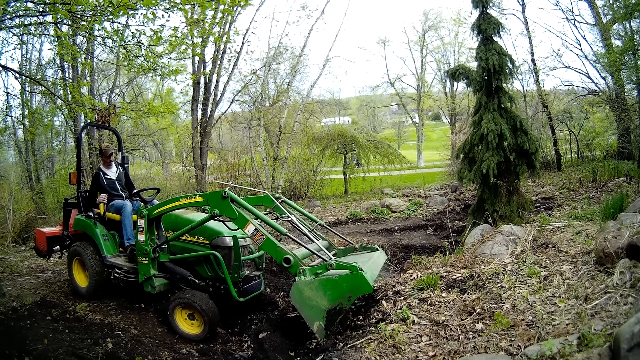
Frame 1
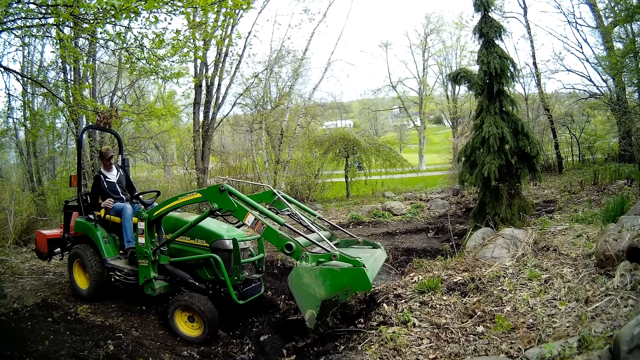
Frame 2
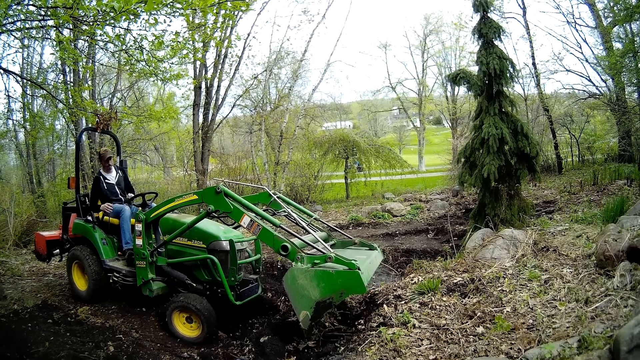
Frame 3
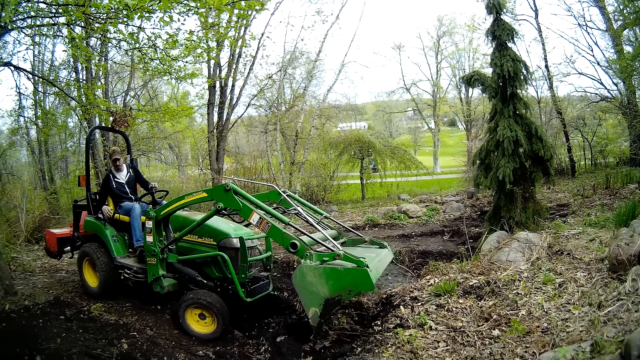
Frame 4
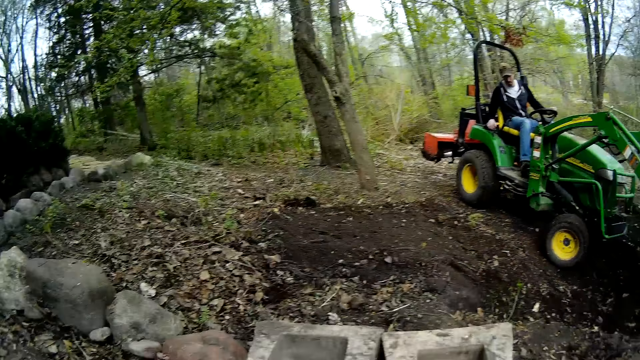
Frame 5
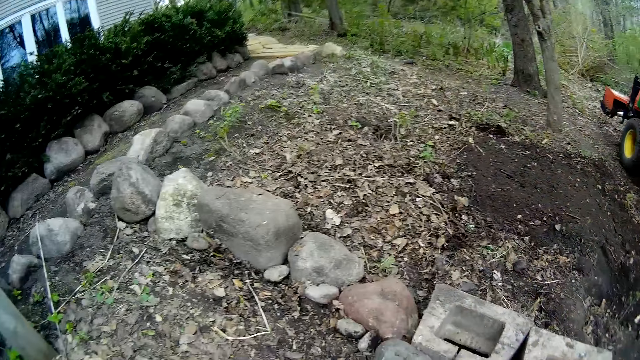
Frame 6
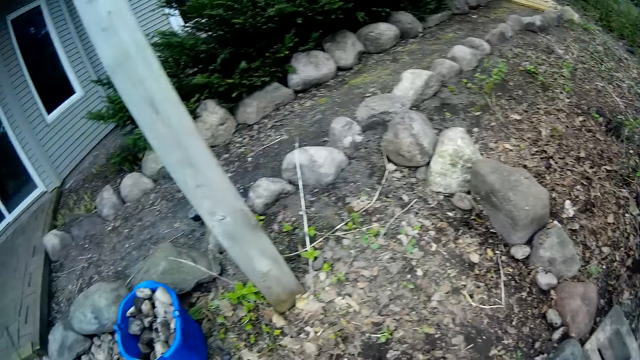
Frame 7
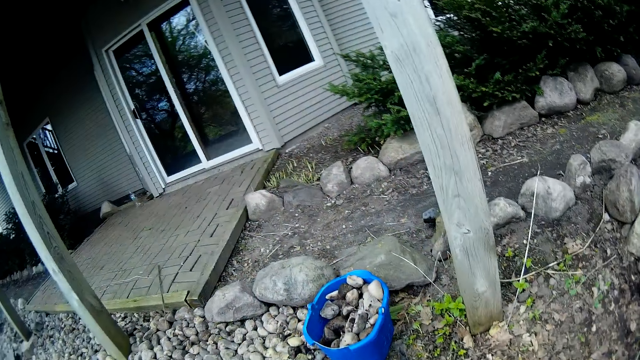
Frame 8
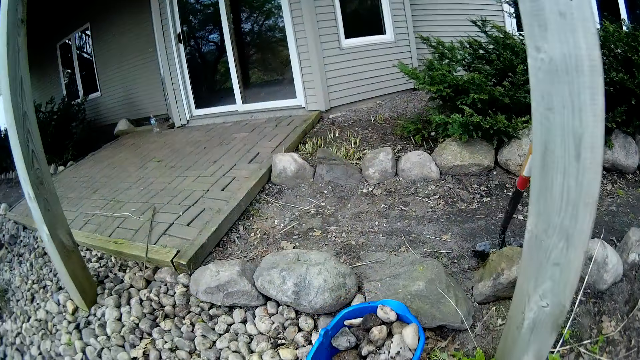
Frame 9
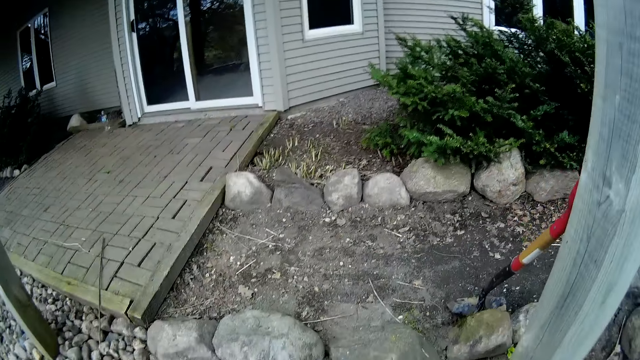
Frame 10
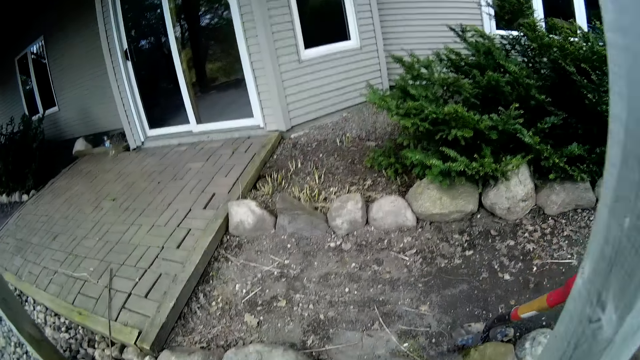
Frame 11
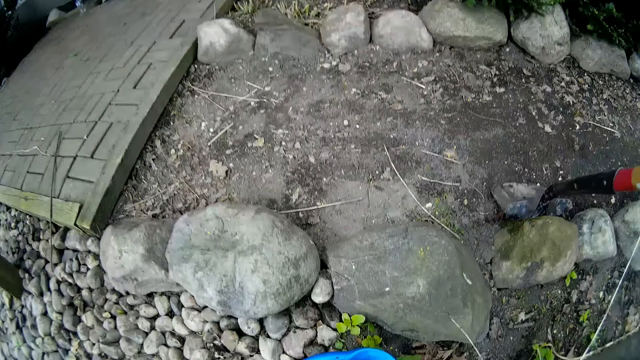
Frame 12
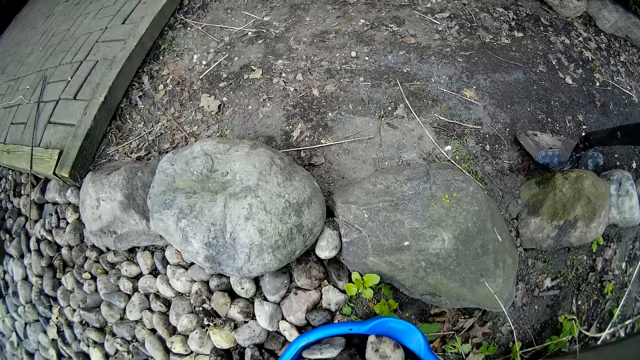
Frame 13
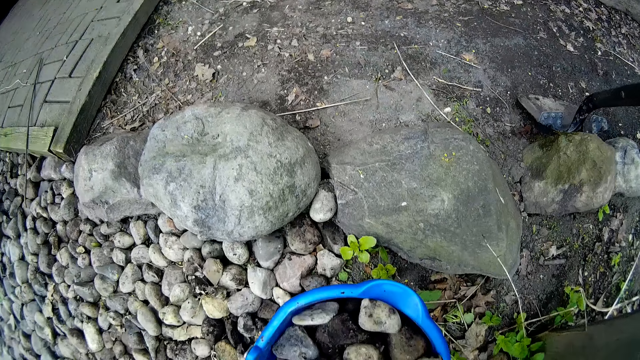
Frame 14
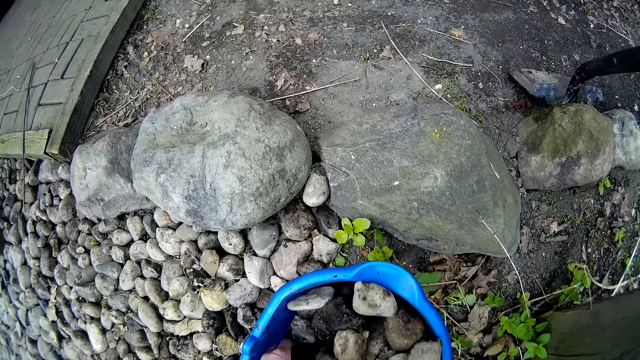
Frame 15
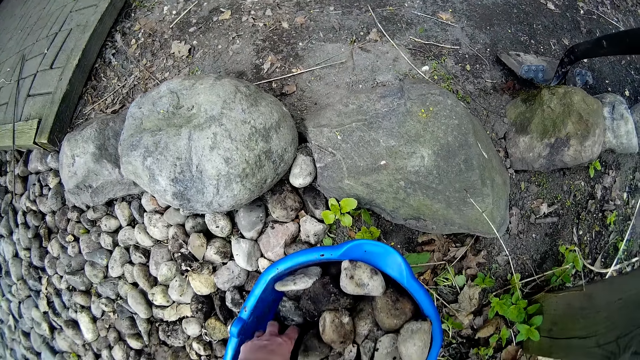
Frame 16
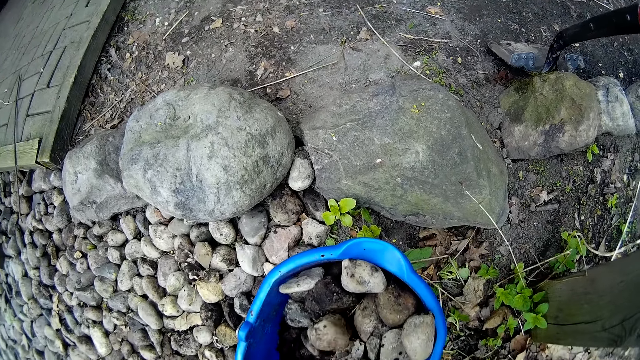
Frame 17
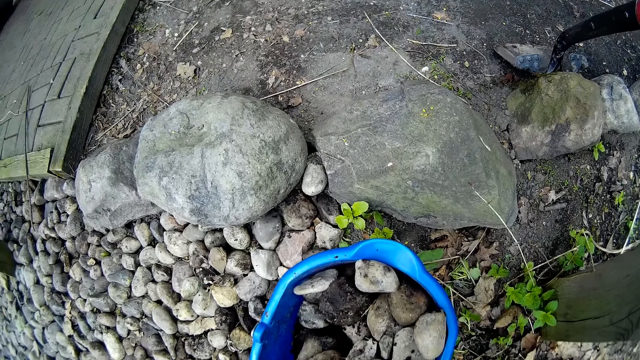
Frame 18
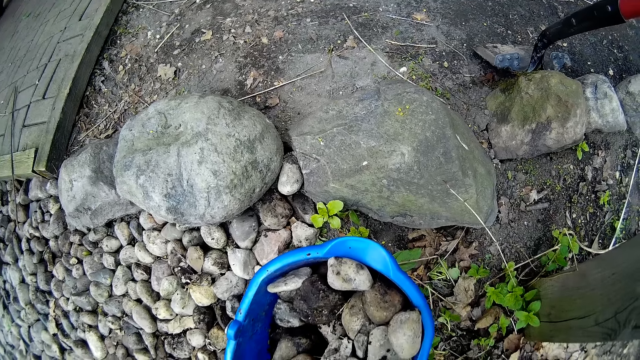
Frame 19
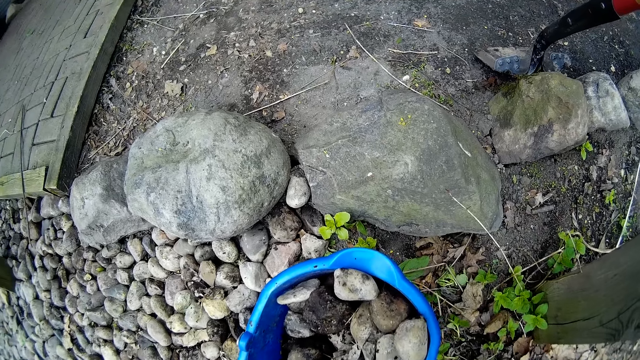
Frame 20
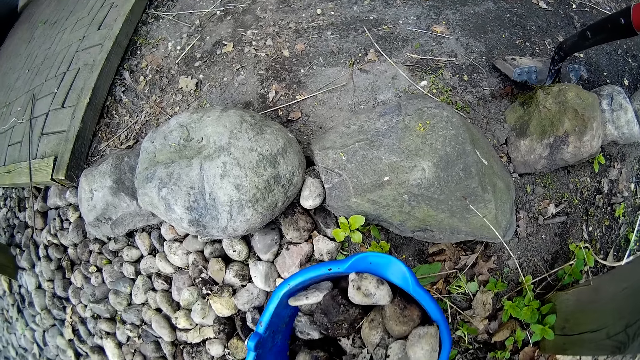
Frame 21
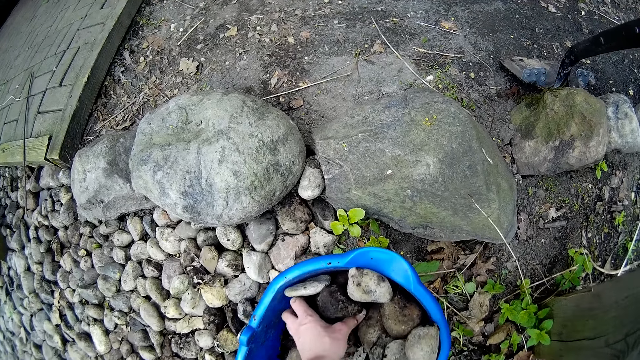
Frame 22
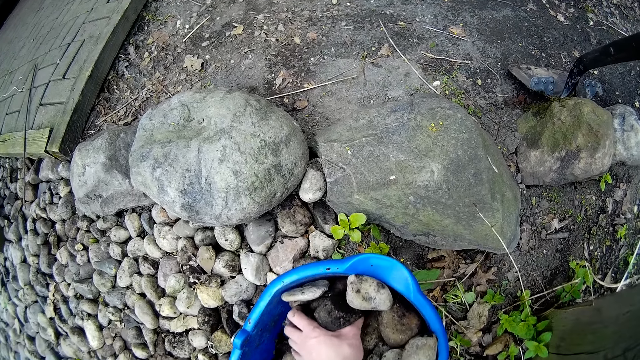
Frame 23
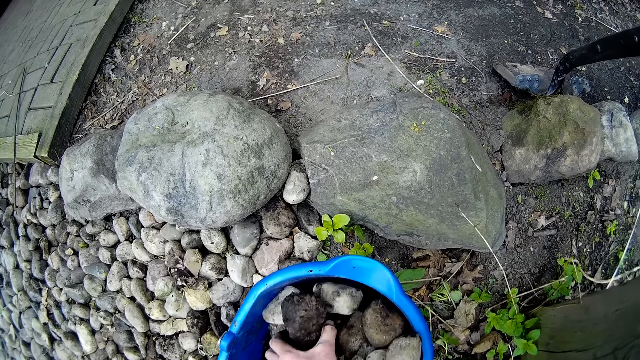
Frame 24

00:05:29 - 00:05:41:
The camera wearer walks. He picks a stone in a bowl of stones with his left hand. He picks a stone in the bowl of stones with his left hand.
